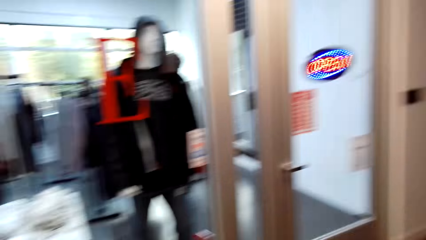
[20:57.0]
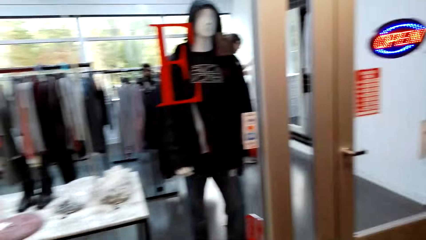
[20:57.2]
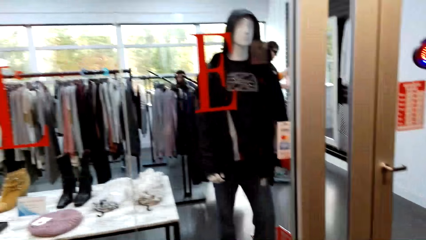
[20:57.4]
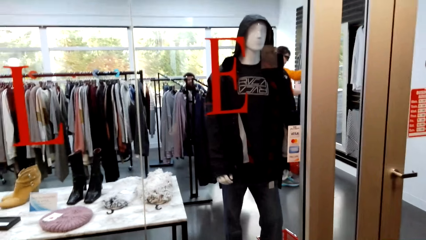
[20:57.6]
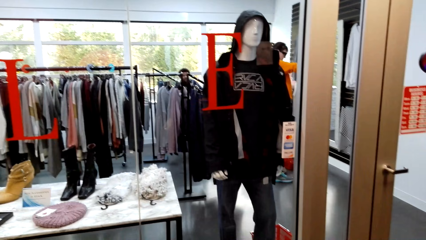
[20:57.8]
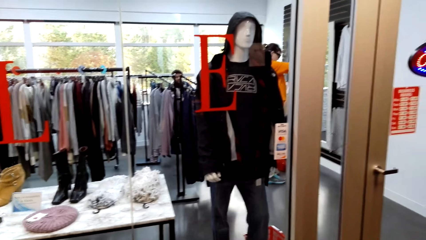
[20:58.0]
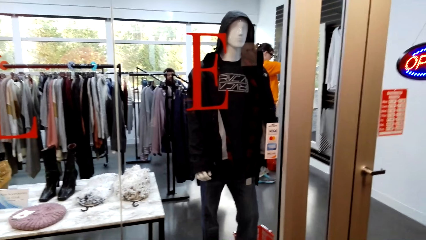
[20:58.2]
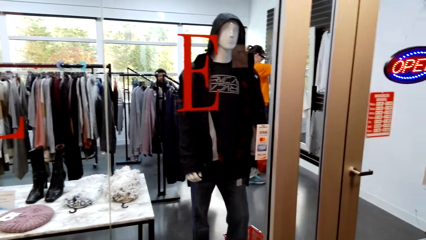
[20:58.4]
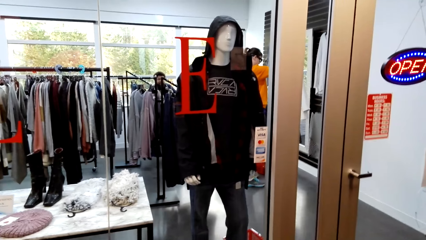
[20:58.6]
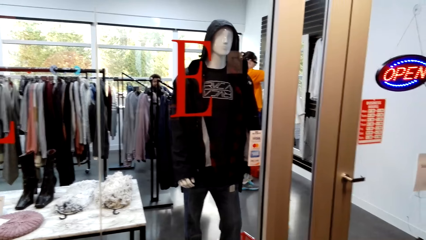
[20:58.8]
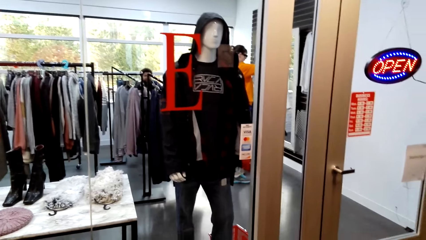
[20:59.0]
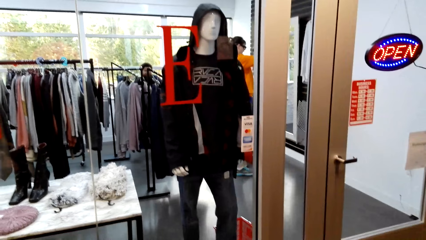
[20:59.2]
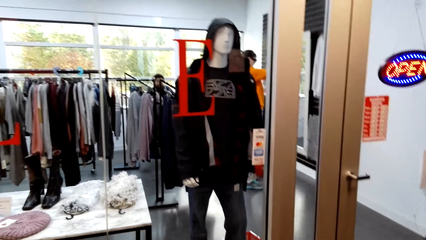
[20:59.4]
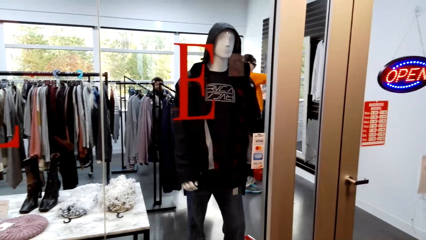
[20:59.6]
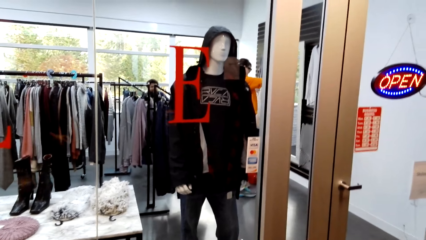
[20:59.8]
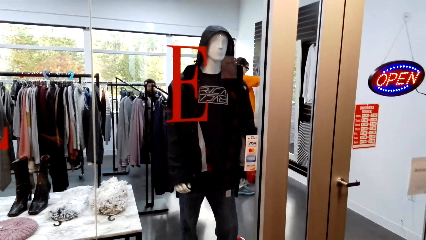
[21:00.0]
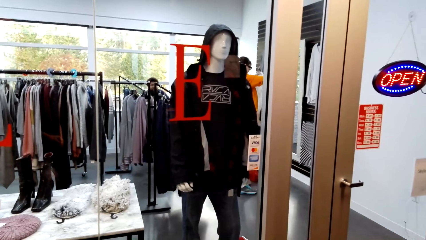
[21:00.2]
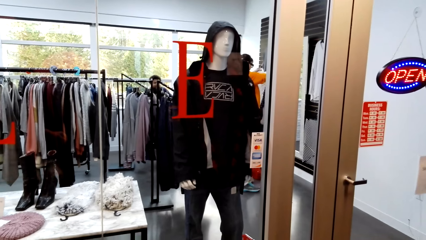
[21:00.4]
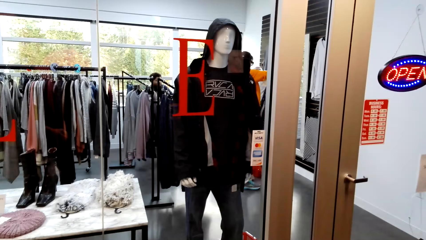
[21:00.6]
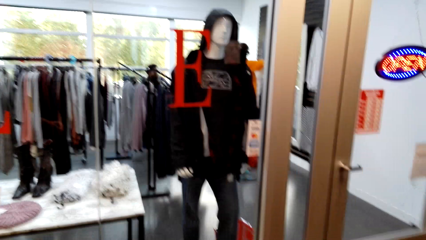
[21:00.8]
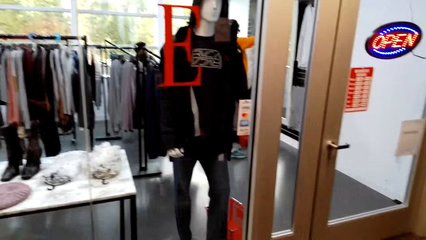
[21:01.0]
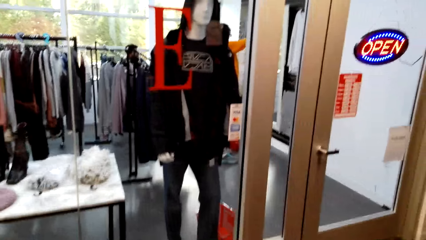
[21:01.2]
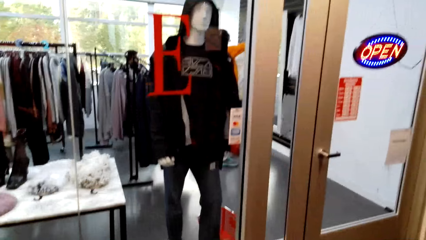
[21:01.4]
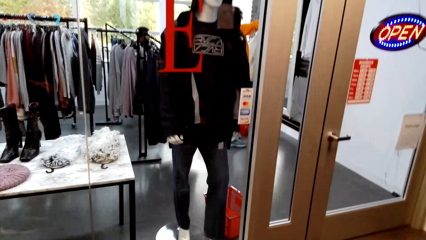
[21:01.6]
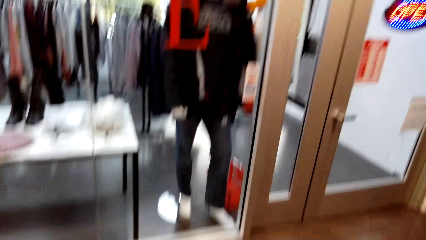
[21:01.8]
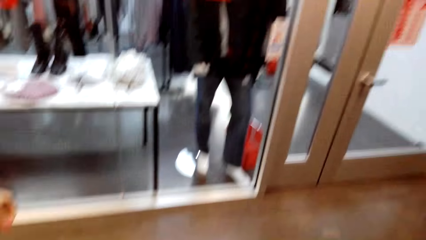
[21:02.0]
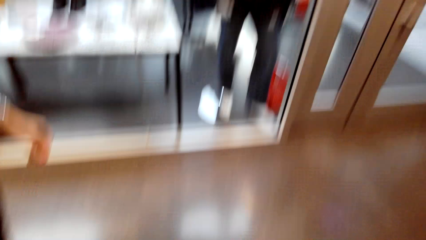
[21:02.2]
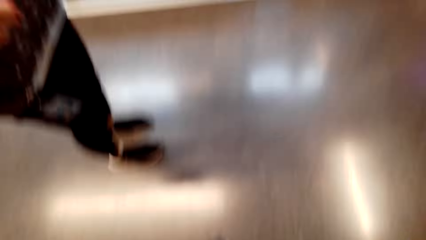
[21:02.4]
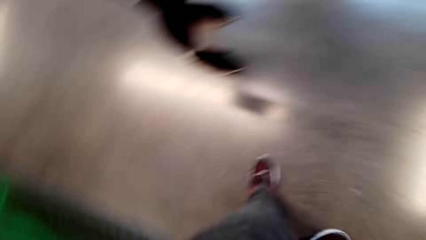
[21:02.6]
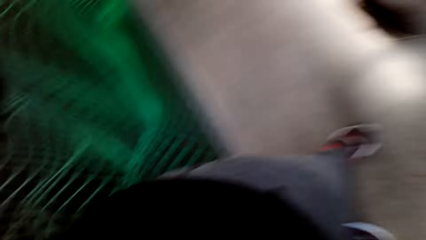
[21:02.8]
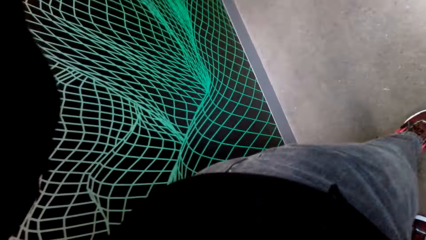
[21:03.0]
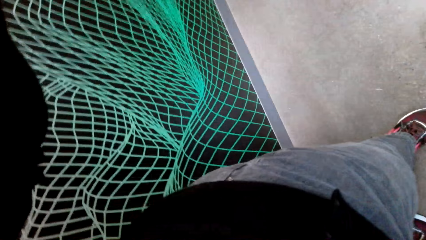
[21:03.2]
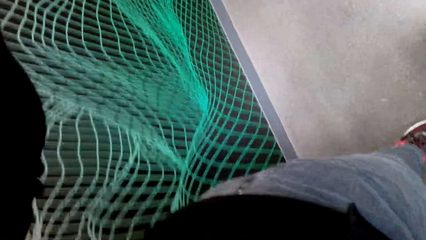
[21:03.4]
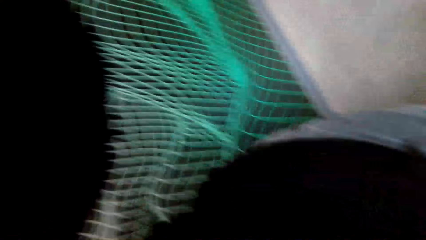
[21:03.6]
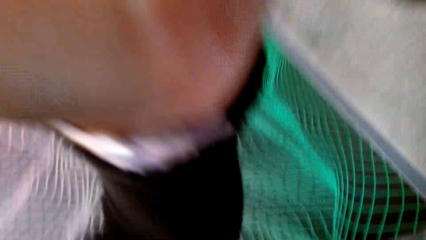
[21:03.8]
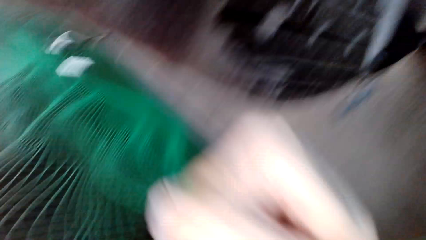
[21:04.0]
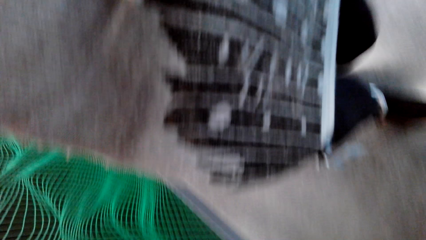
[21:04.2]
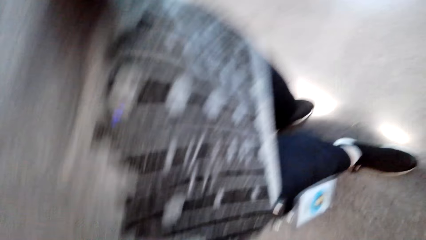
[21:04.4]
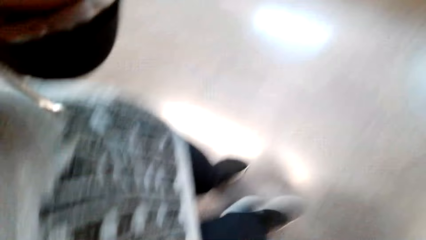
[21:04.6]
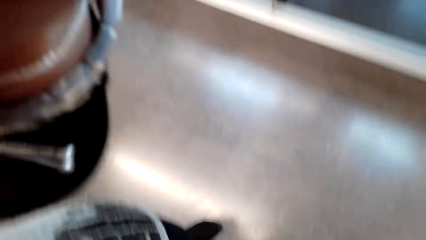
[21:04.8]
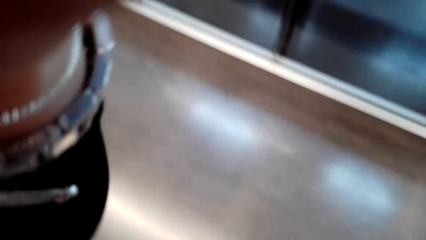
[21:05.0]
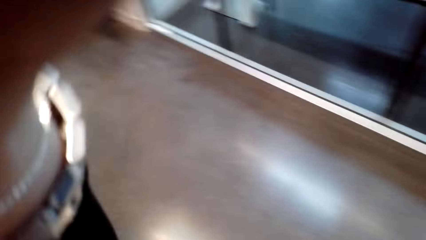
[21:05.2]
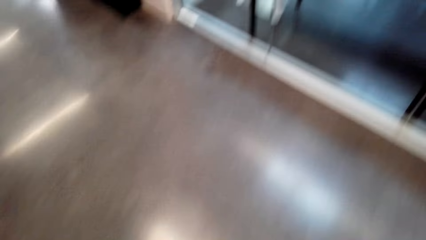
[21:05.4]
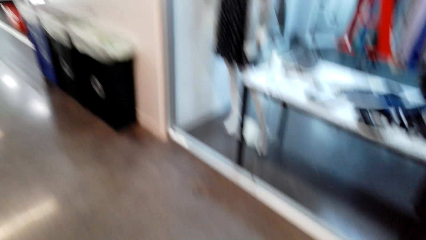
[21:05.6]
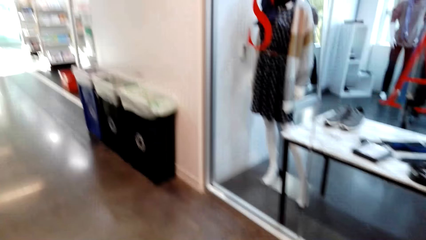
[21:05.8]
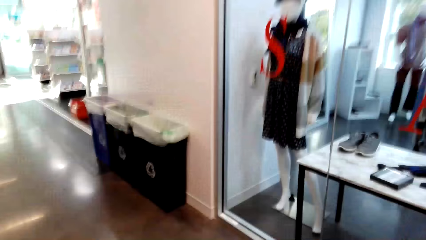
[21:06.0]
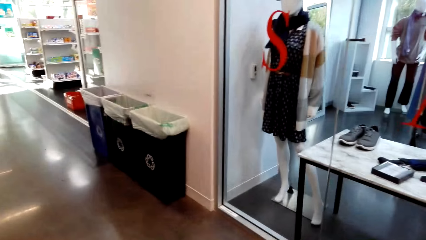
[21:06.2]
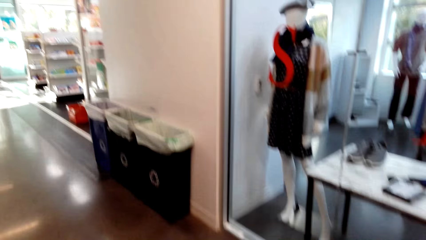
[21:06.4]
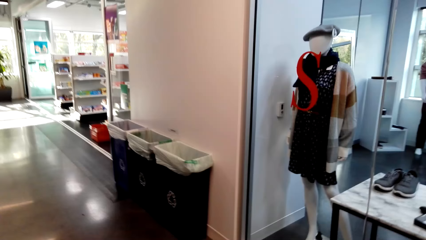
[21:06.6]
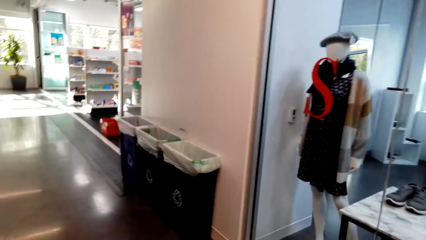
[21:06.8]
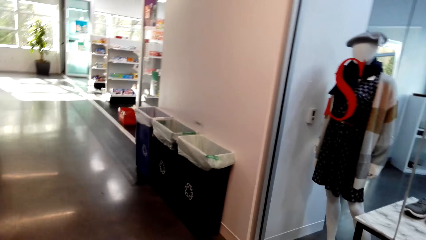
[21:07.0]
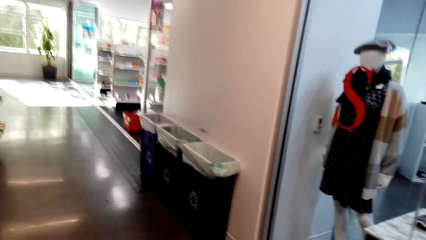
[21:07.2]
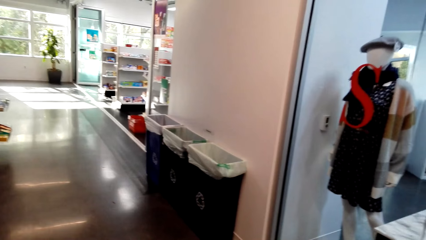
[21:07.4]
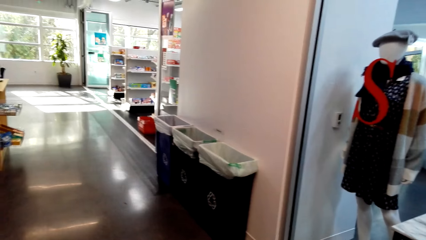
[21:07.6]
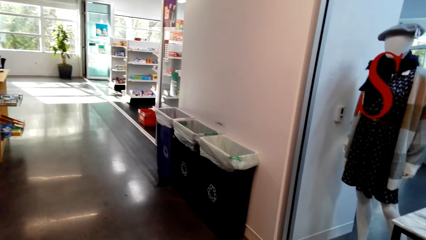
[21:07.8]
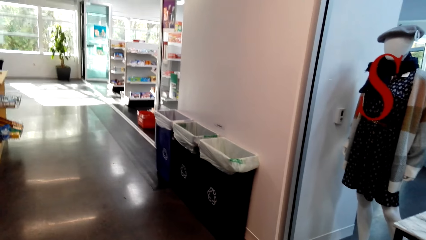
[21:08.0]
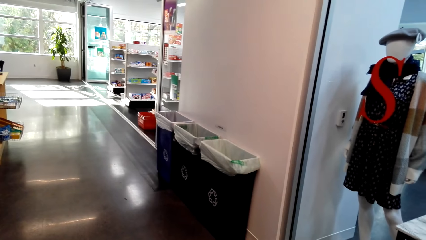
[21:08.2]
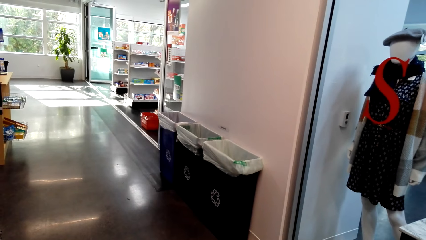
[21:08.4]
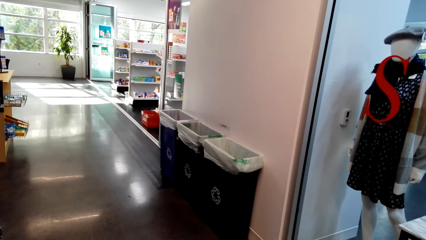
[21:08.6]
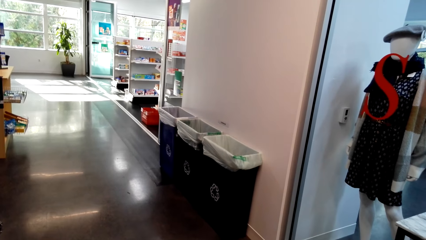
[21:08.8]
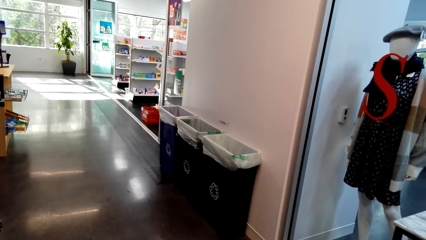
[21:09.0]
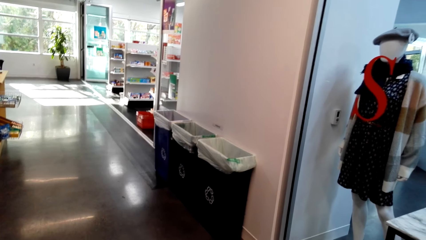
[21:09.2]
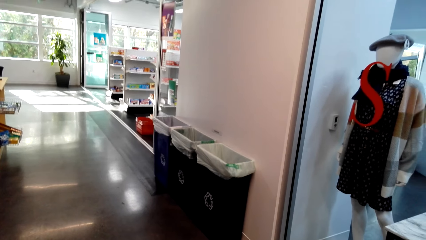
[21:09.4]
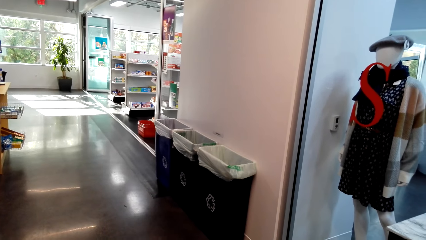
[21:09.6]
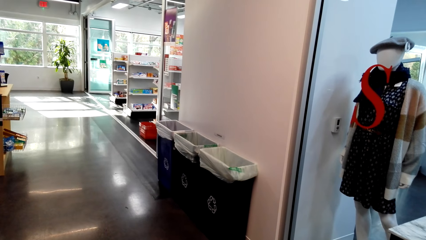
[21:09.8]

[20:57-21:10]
The camera wearer stares at the window. They give the camera to a person. They hold the camera.
